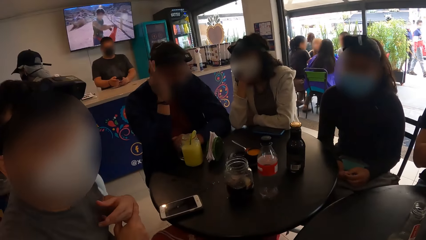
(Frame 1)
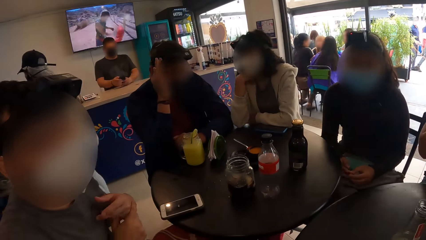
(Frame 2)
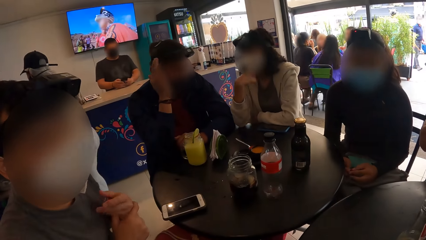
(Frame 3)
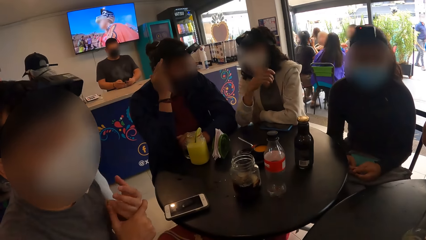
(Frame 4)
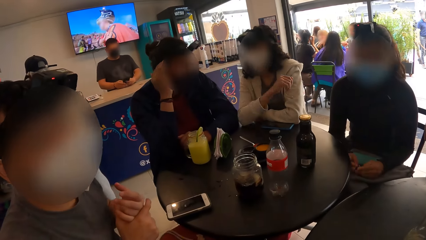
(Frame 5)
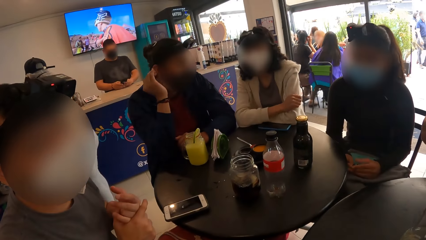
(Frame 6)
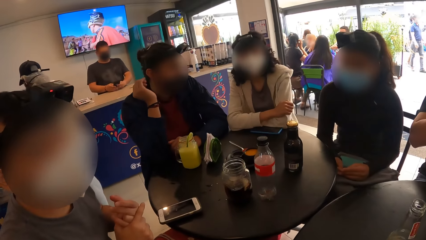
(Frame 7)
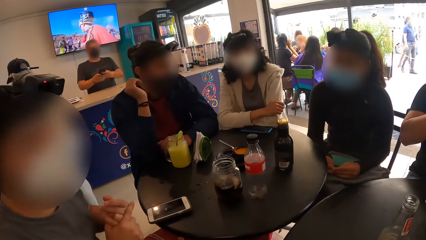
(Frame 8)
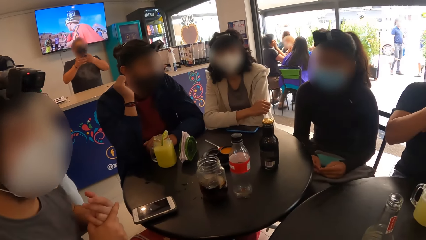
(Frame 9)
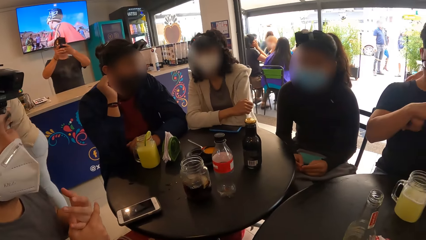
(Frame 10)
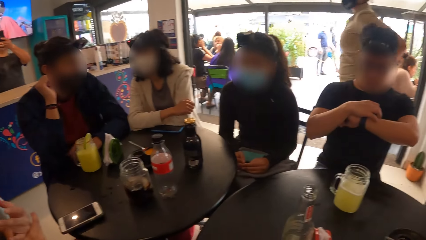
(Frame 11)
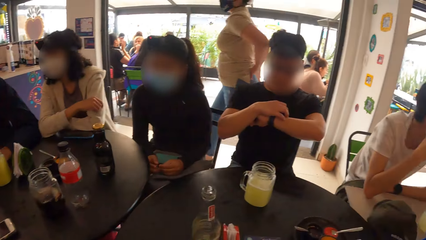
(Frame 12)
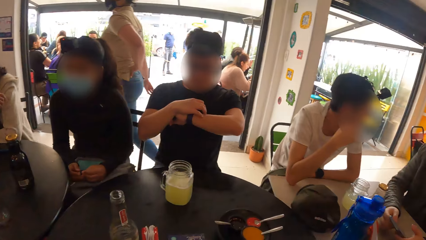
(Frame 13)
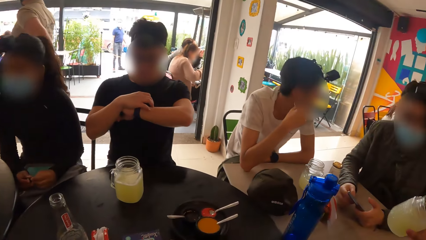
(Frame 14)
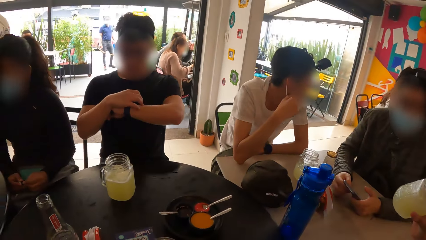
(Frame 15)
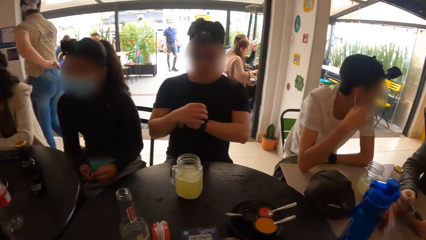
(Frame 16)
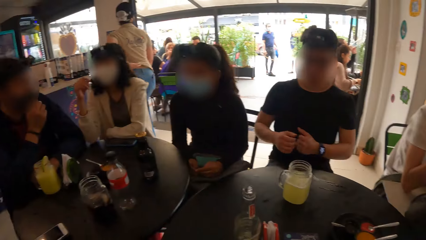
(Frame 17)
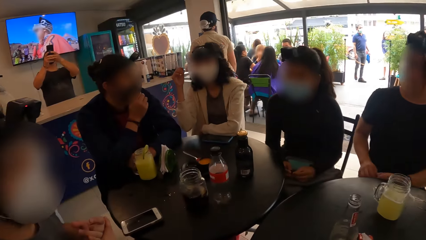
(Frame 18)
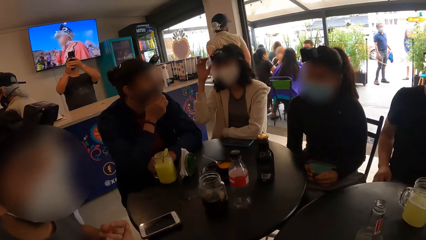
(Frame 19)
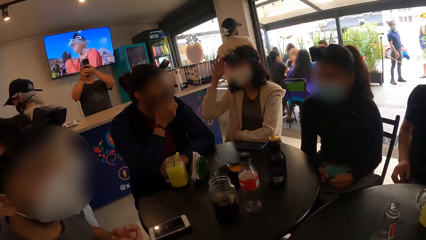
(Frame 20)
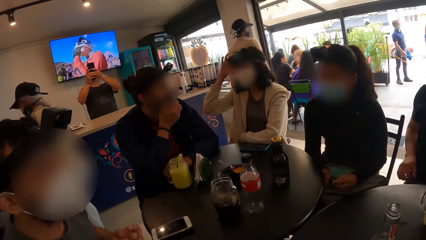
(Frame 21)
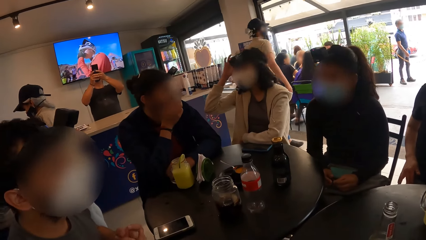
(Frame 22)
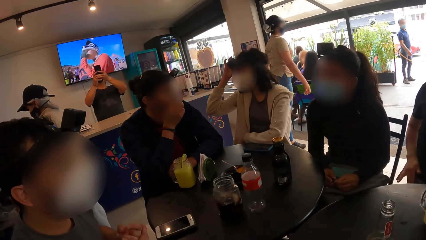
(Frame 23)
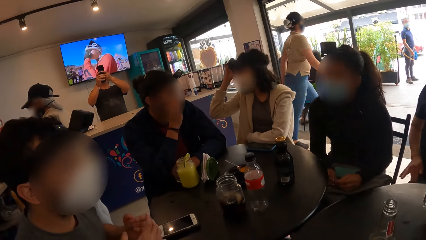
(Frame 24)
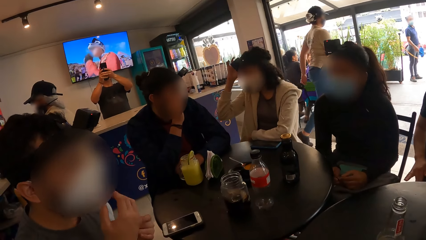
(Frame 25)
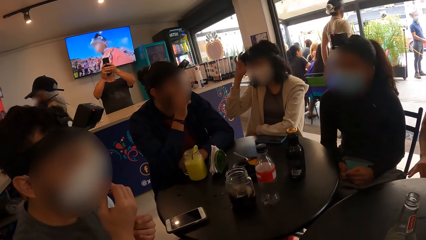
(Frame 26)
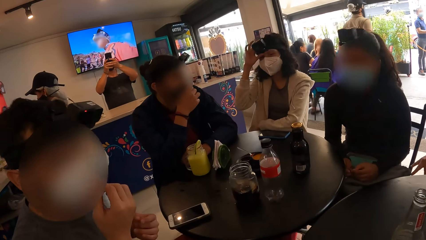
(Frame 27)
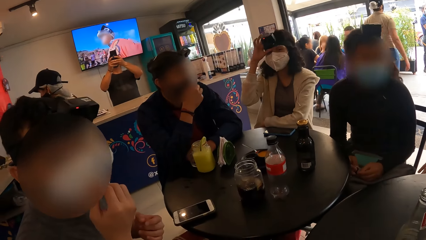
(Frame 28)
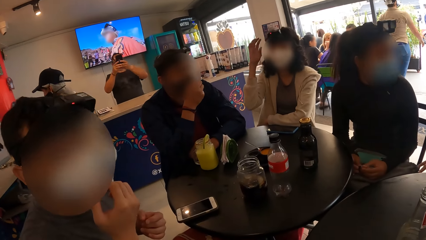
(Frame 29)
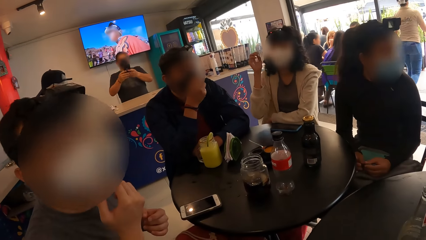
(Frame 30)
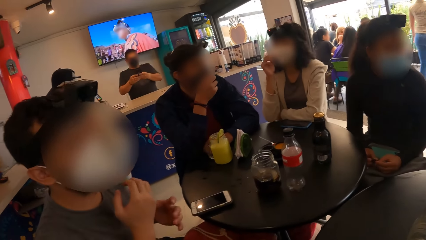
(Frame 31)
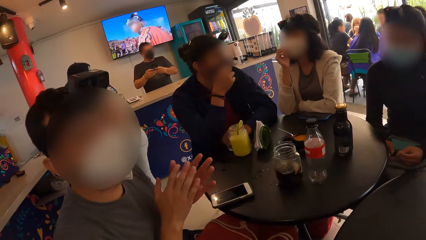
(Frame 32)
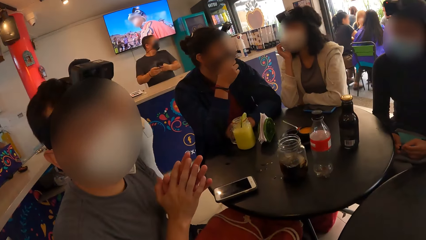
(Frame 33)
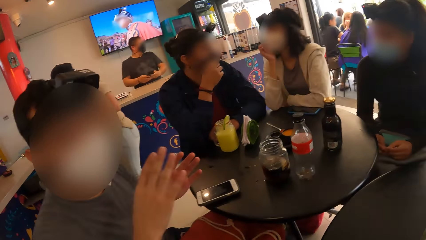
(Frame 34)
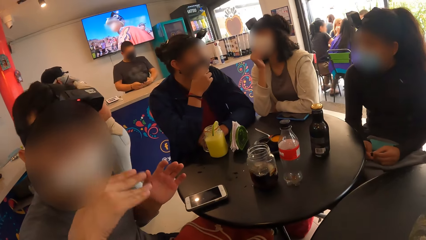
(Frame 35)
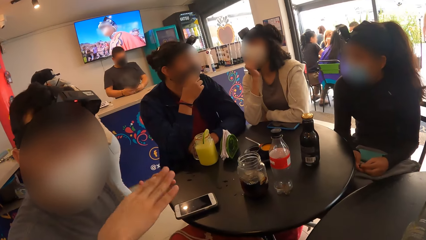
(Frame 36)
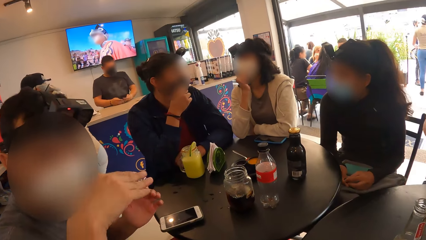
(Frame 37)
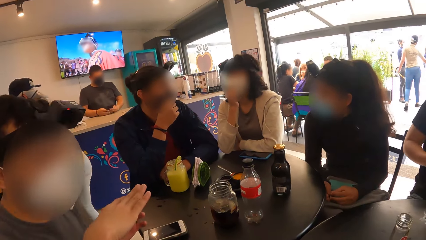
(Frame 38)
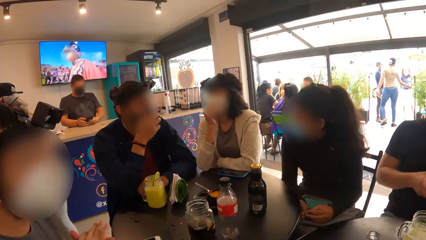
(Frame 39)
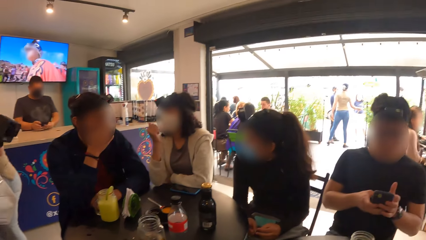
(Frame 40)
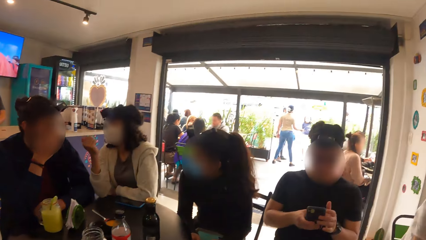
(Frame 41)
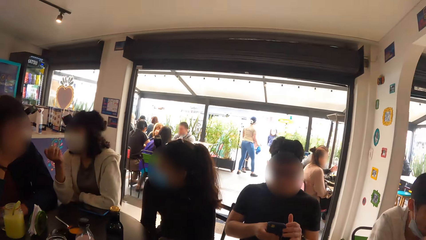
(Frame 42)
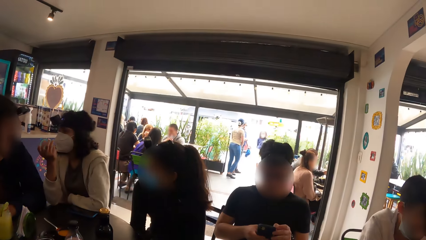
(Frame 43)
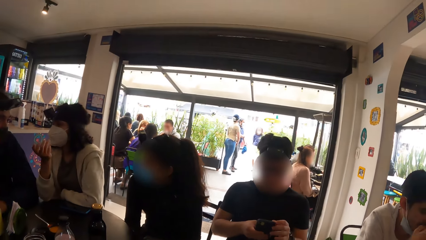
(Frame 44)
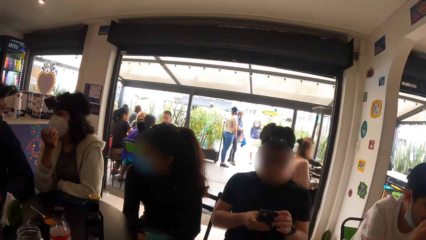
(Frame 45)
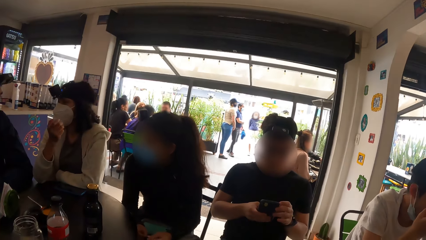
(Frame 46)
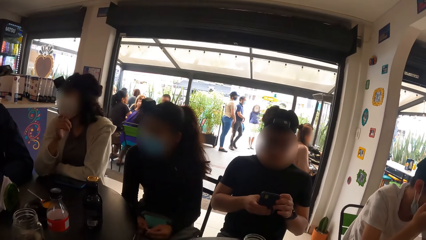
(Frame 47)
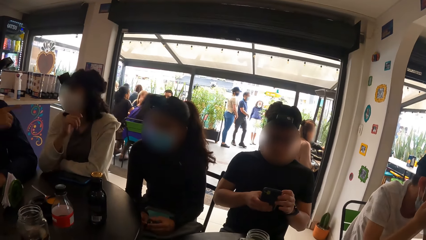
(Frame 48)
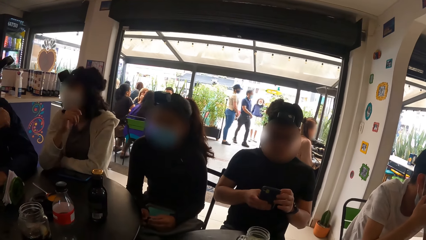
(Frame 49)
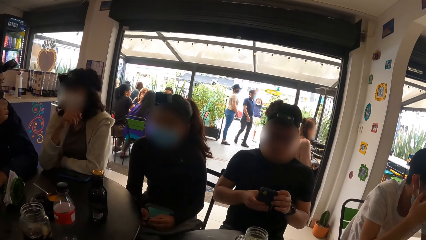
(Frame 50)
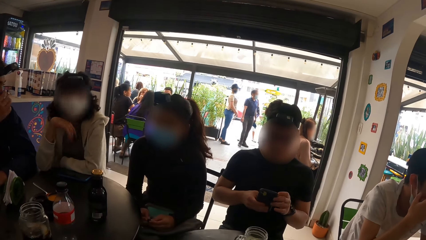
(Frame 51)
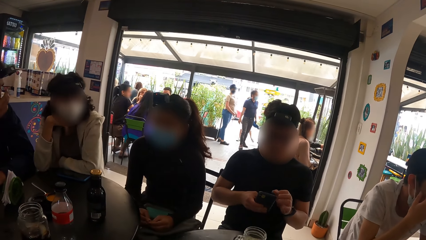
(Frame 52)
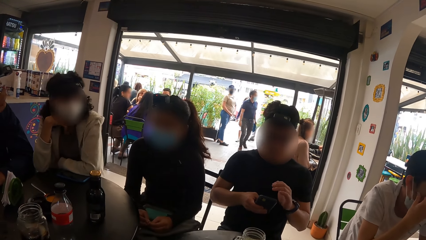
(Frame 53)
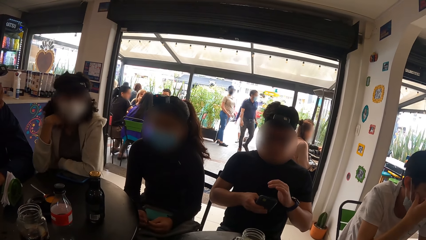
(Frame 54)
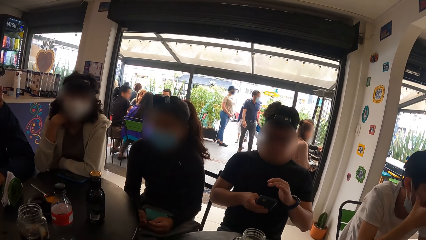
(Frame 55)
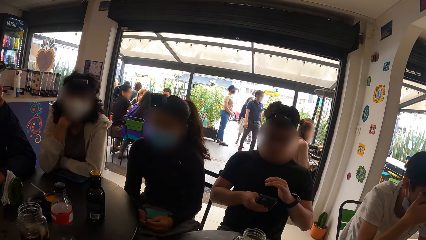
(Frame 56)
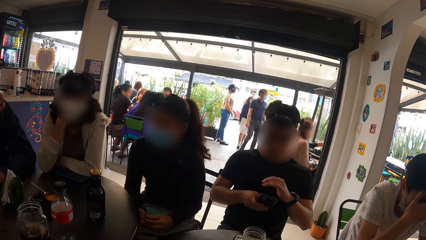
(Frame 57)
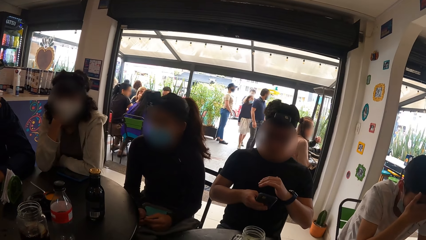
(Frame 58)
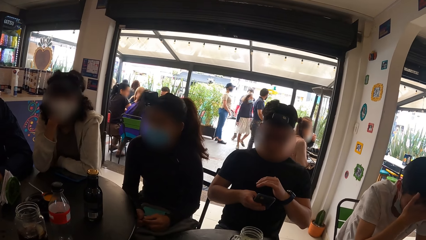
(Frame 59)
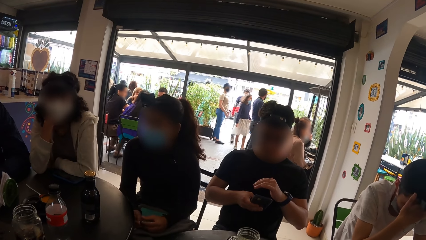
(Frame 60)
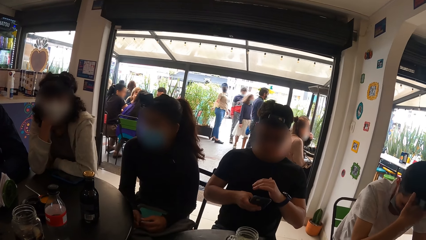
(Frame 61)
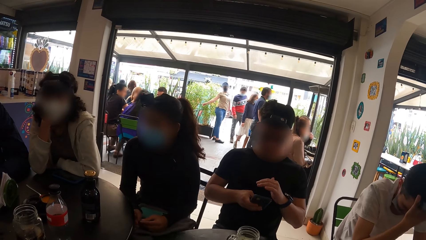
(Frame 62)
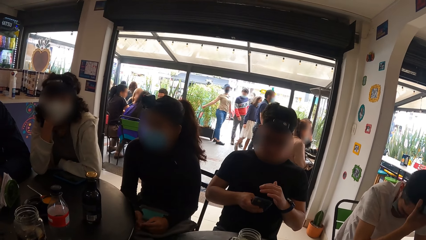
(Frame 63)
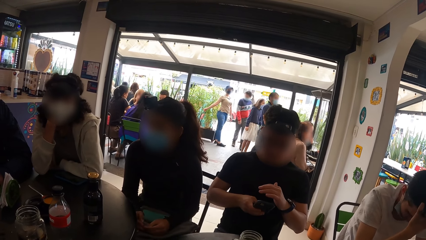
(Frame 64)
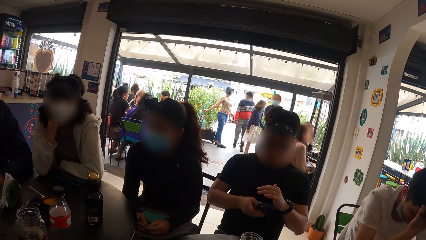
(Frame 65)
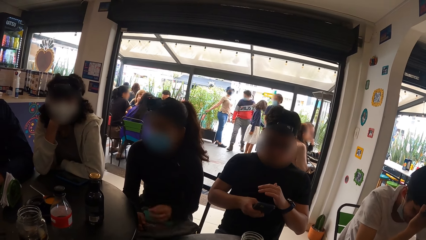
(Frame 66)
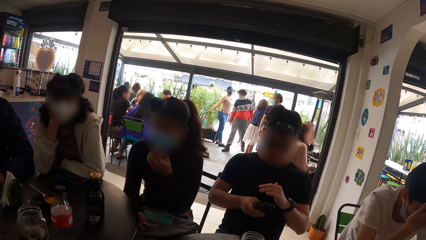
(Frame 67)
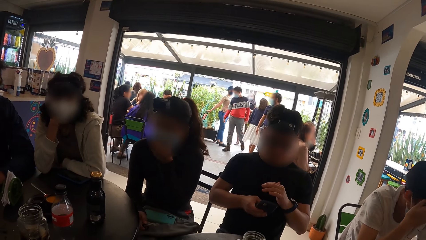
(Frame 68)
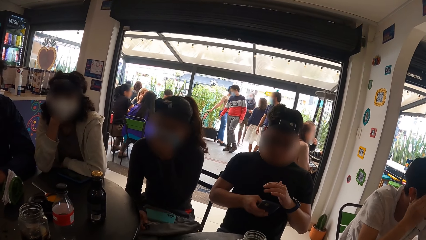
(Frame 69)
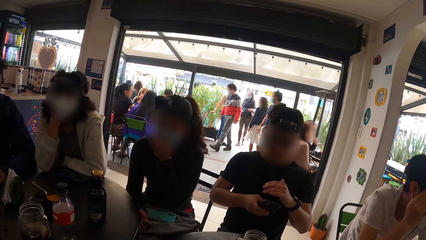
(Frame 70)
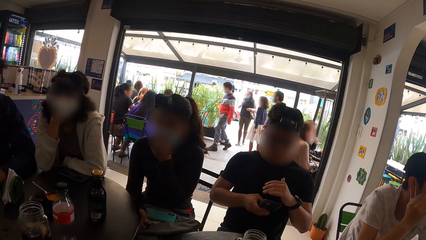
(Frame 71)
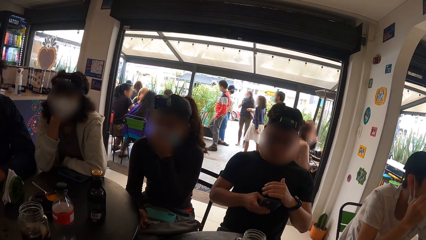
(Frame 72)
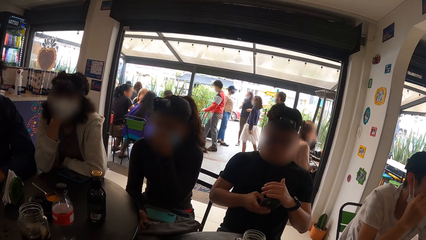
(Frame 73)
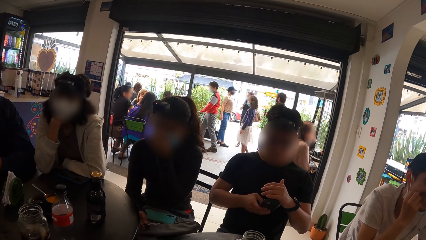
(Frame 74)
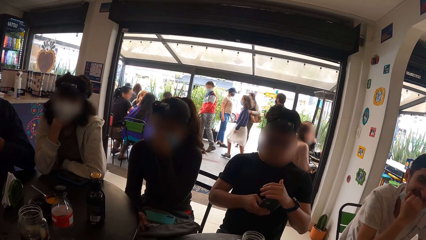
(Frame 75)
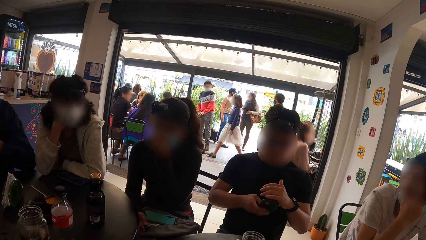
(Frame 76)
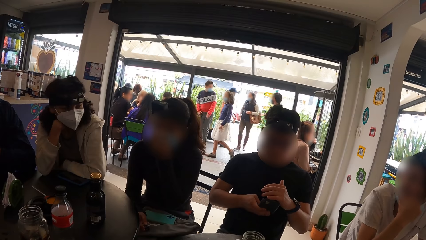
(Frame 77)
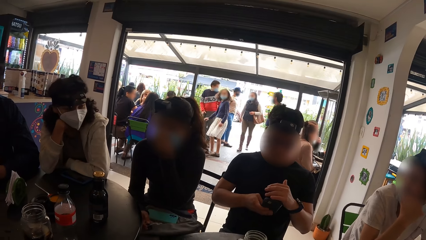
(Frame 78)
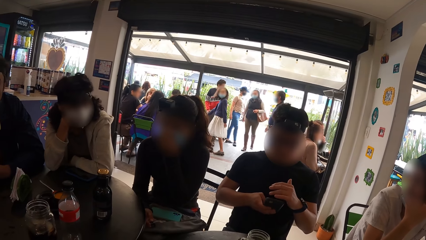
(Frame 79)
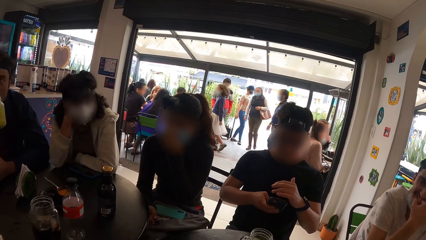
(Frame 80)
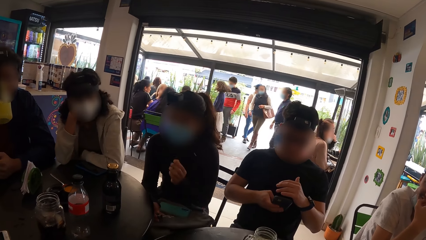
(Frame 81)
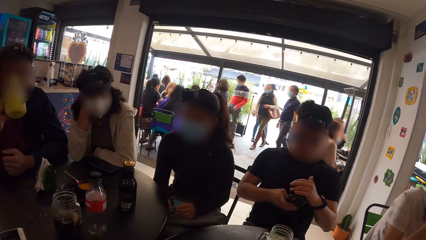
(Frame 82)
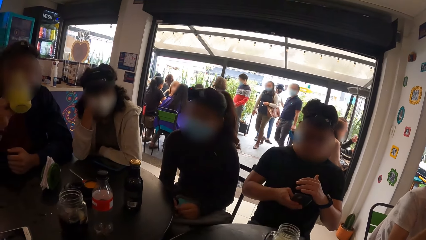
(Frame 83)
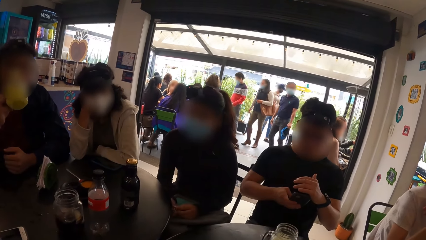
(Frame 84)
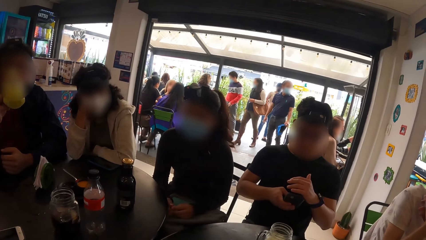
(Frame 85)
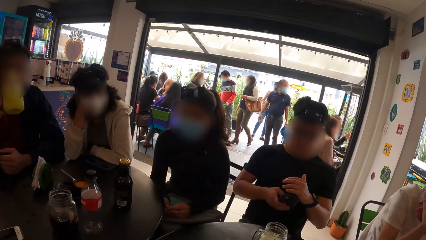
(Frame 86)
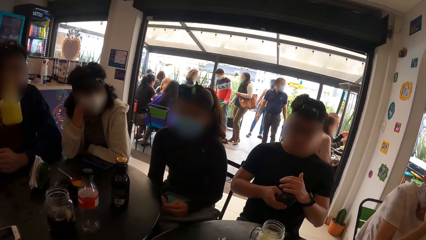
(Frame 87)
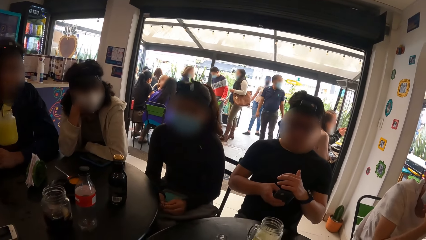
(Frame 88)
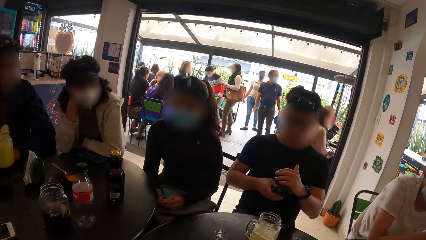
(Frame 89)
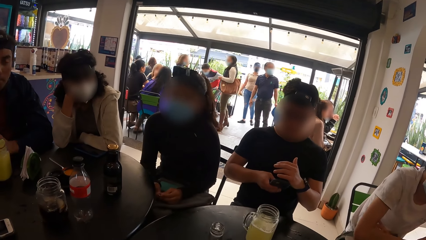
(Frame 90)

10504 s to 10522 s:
The camera wearer interacts with a person. They look around. A woman adjusts her headcam with her right hand. The camera wearer interacts with the person. They look around. A man operates a phone with both hands. Another man rubs his face with his right hand. The camera wearer looks around. Another woman adjusts her face mask with her left hand. A third man drinks from the jar of juice in his right hand.
